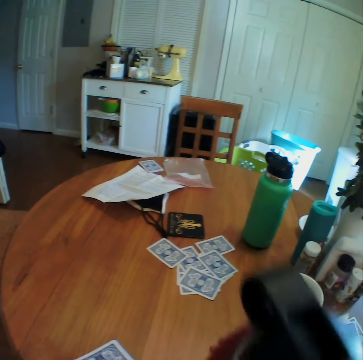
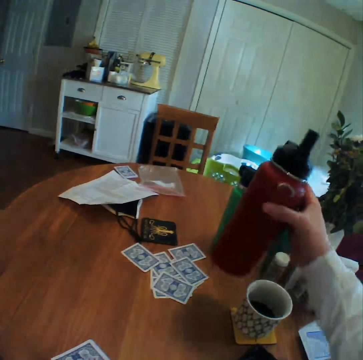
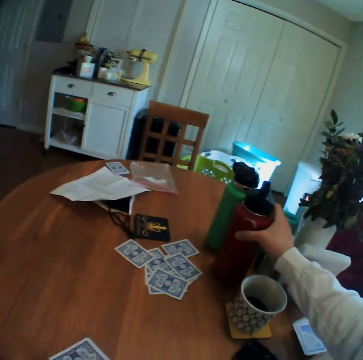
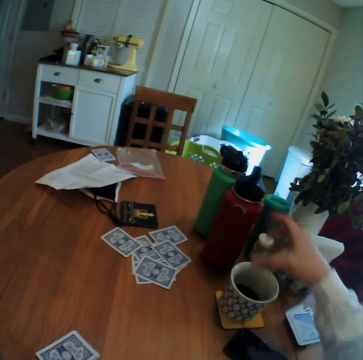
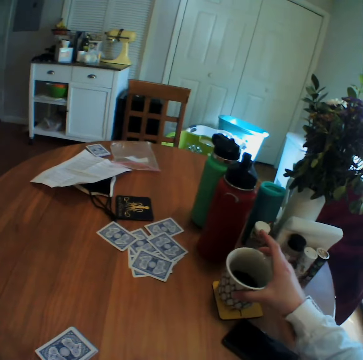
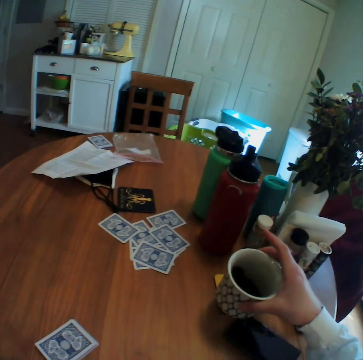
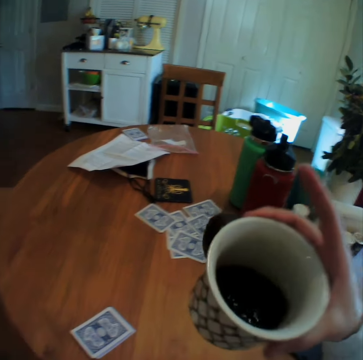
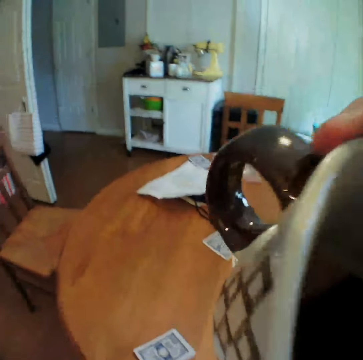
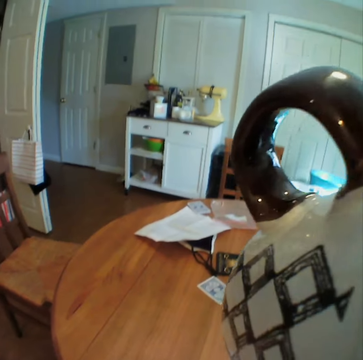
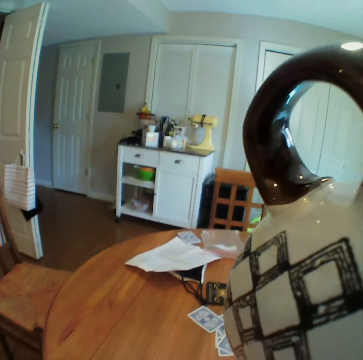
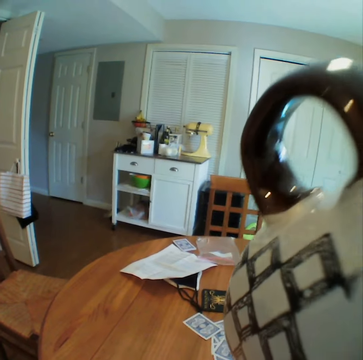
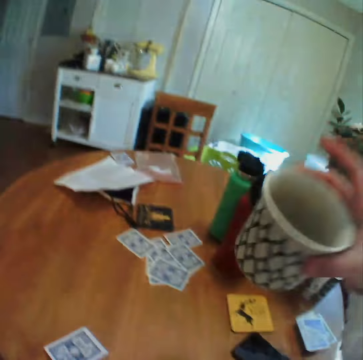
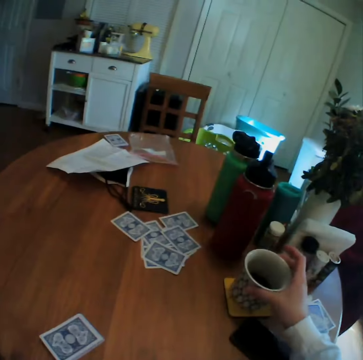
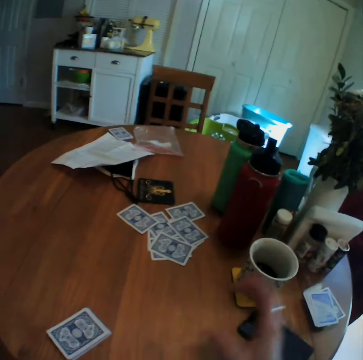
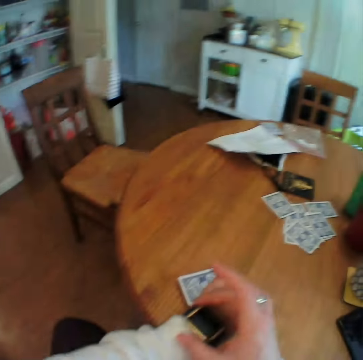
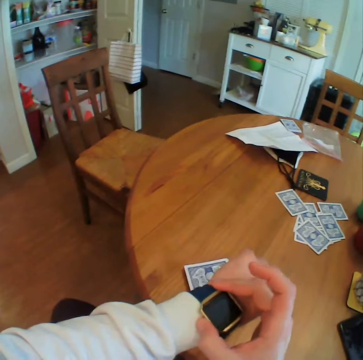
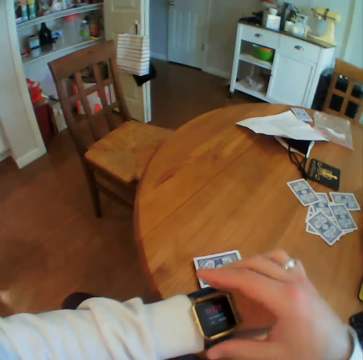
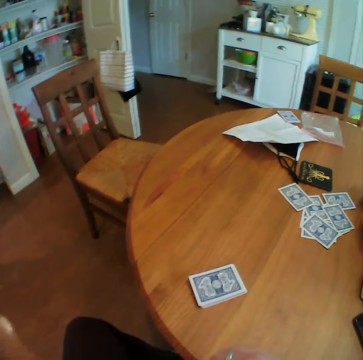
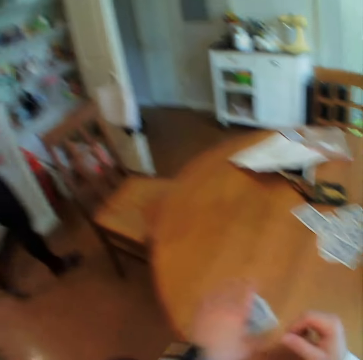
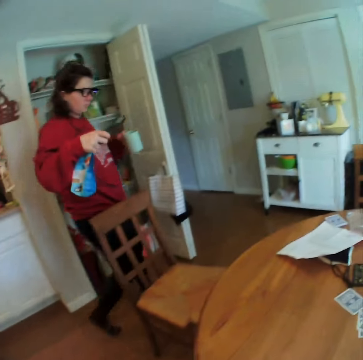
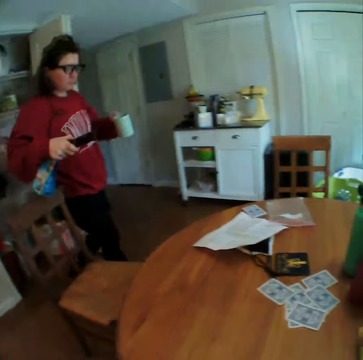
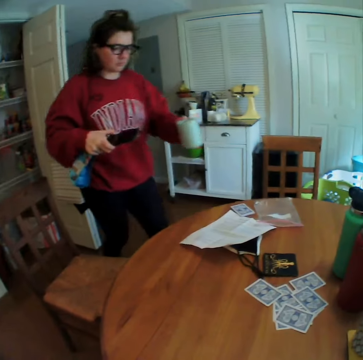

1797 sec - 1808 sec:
The camera wearer puts the bottle on the table. He picks up a cup of tea. He holds the cup. He shakes the cup. He drinks the tea or coffee. He puts the cup on the table. He looks at his wrist watch. A woman walks towards the table.

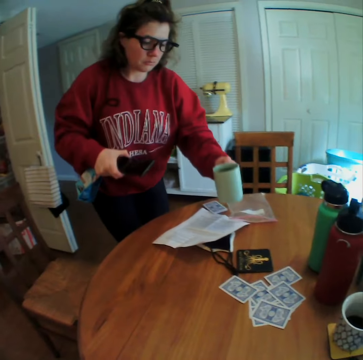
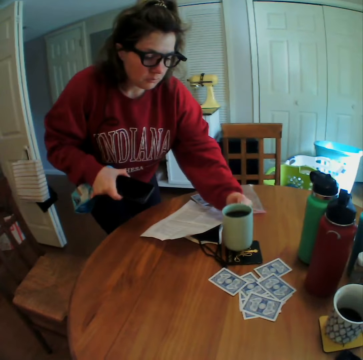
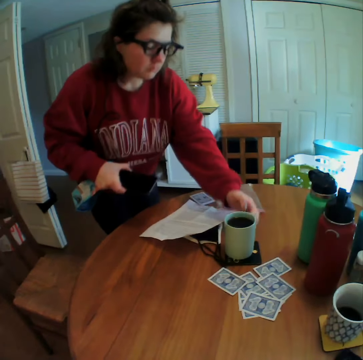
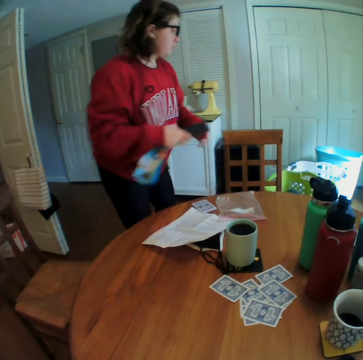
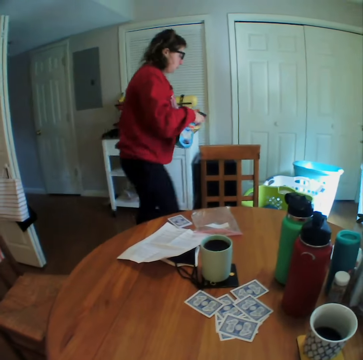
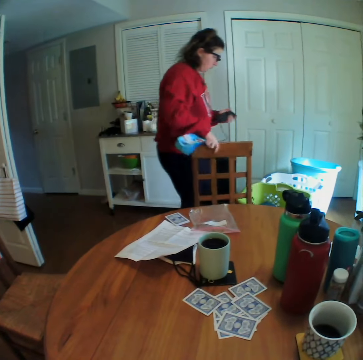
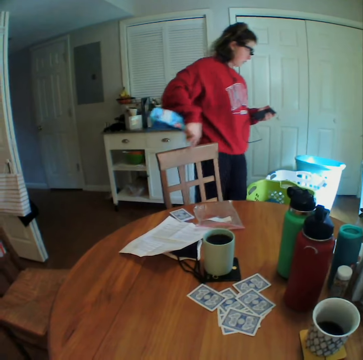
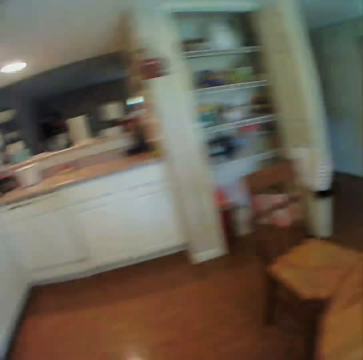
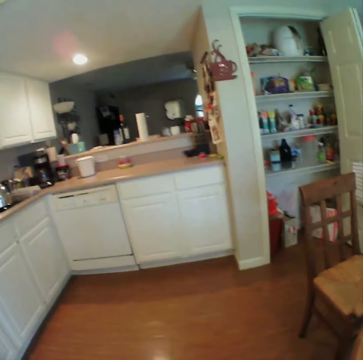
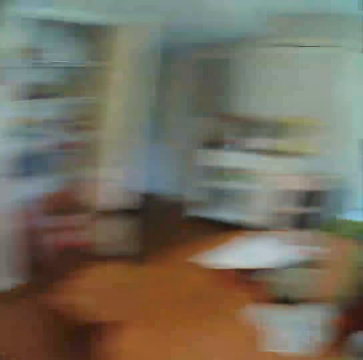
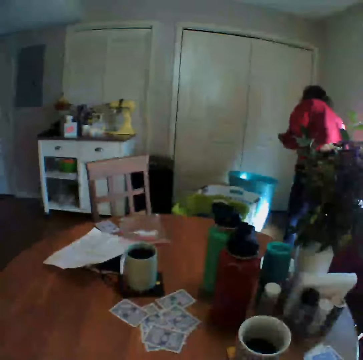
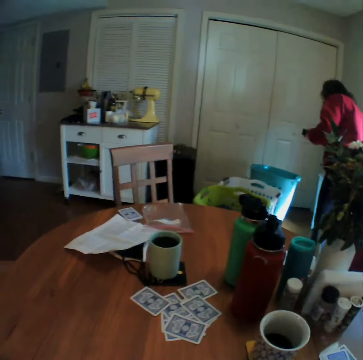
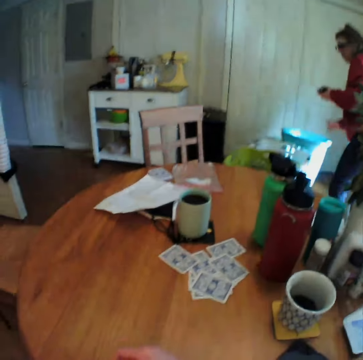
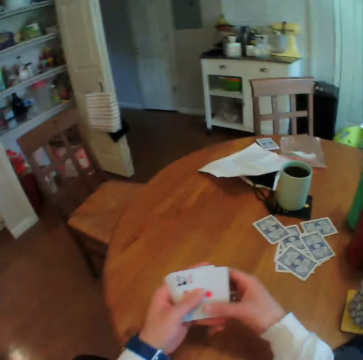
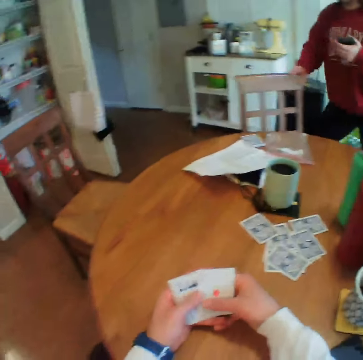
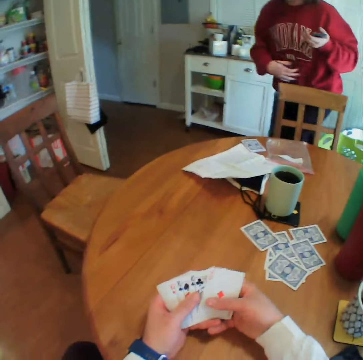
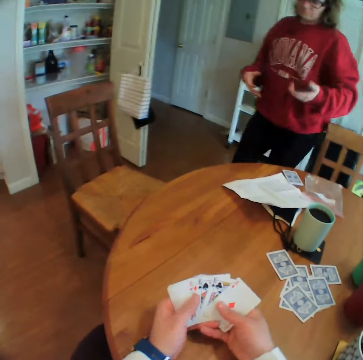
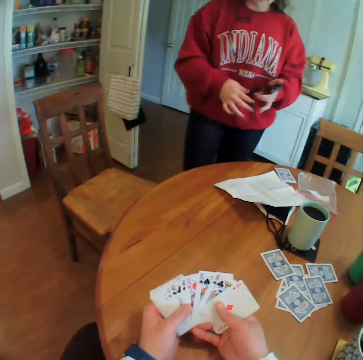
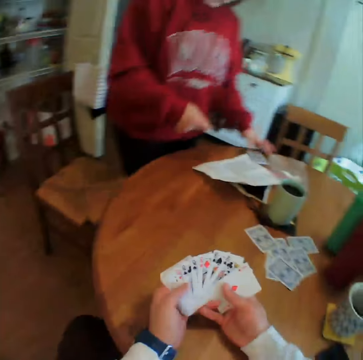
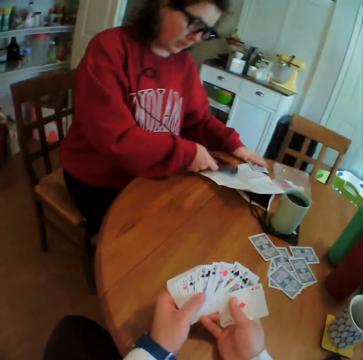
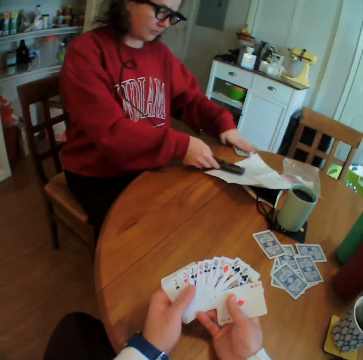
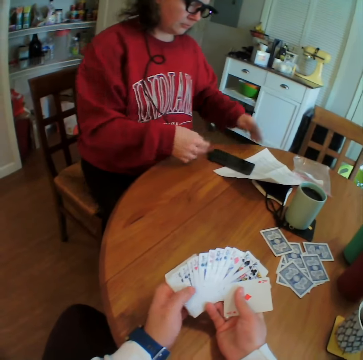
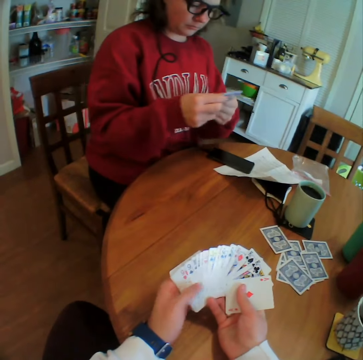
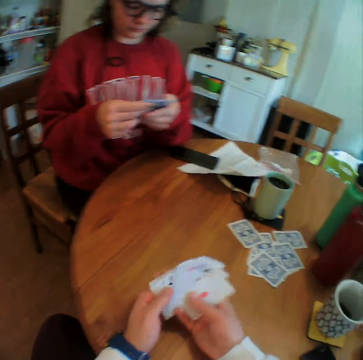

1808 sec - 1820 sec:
A lady puts a cup of tea on the table. The lady walks beside the table and moves the chair. The camera wearer looks on the other side of the house. They look at the lady, walk towards the table, and hold the cards. The lady moves the chair. The camera wearer talks to the lady. The lady picks up the cards, sits on the chair, puts down the phone, and arranges the cards.

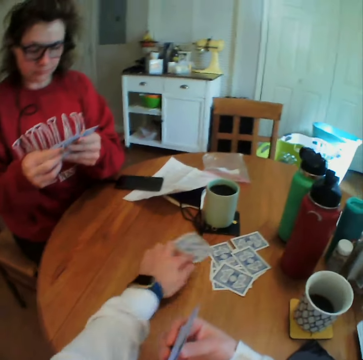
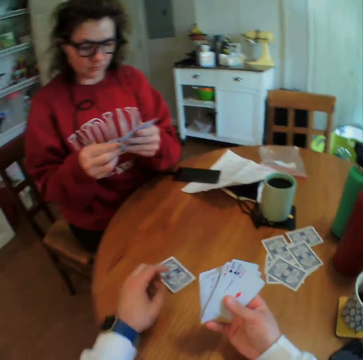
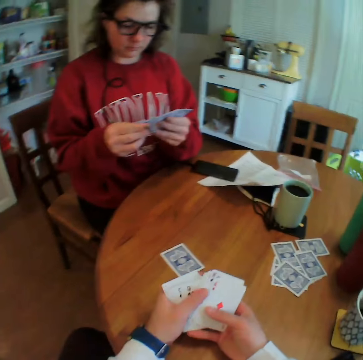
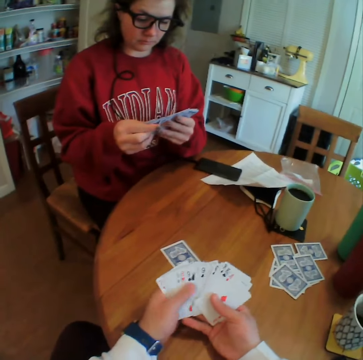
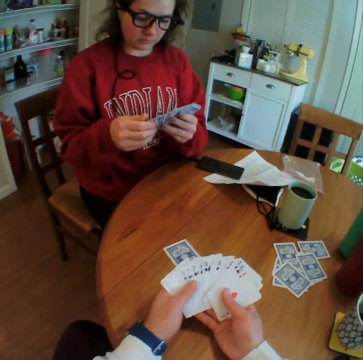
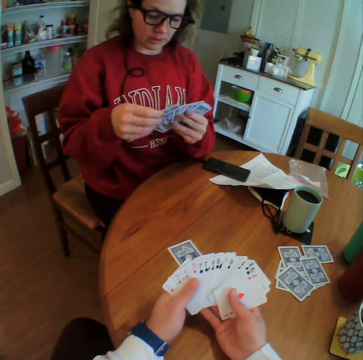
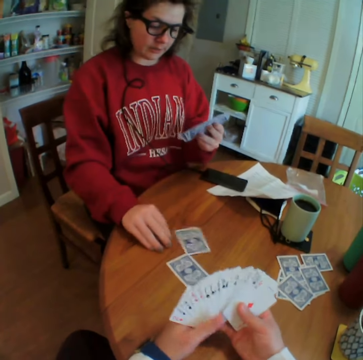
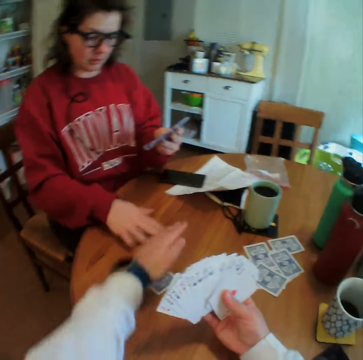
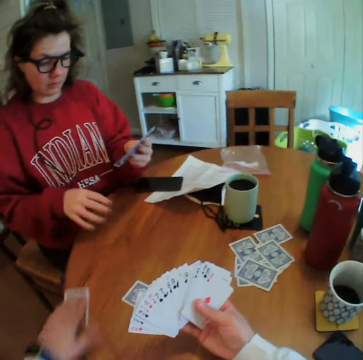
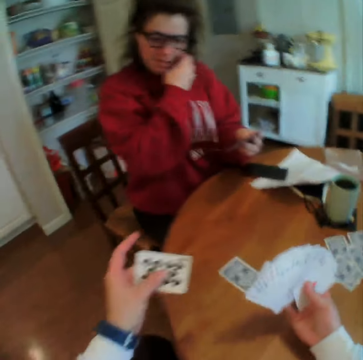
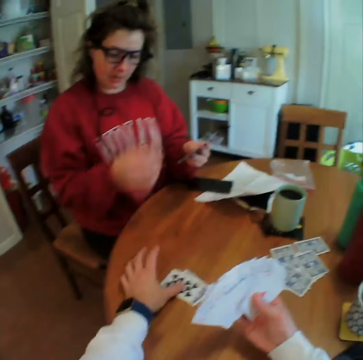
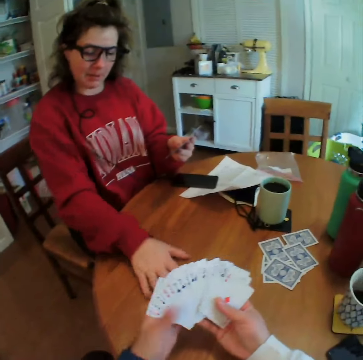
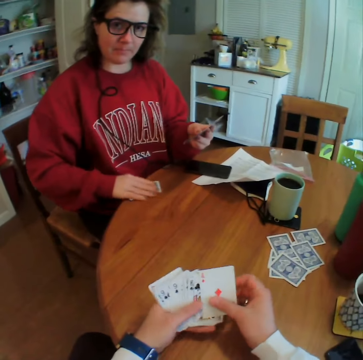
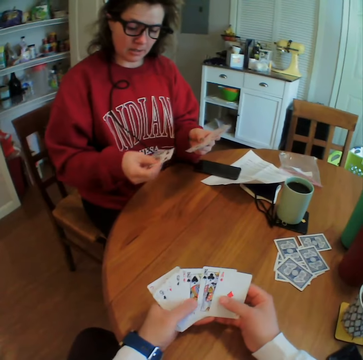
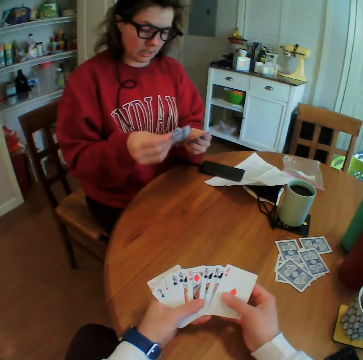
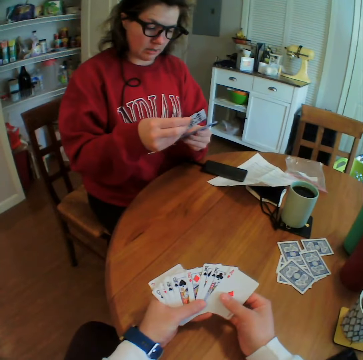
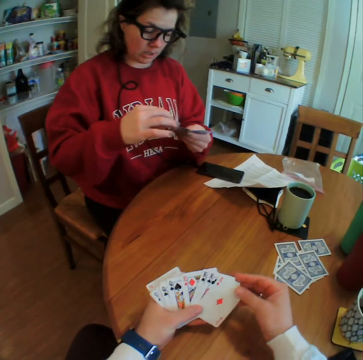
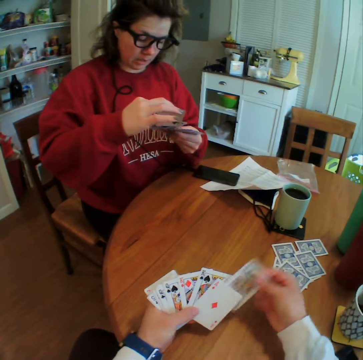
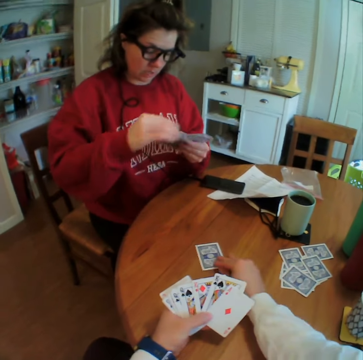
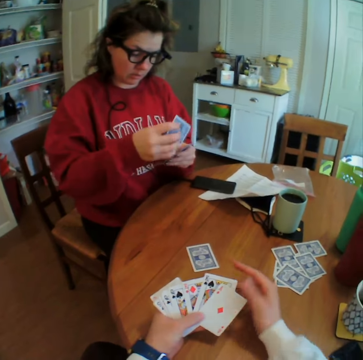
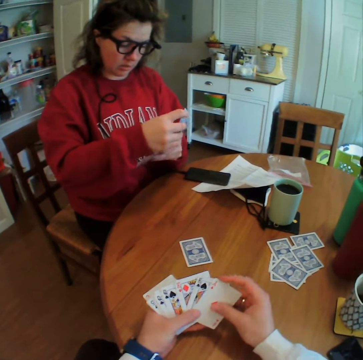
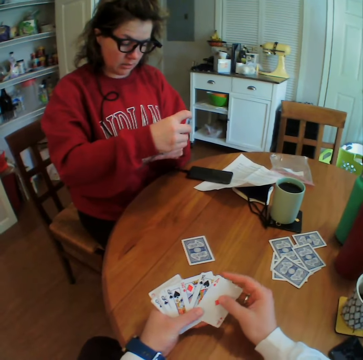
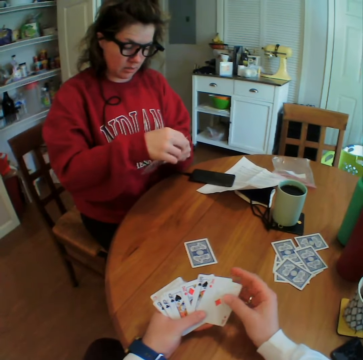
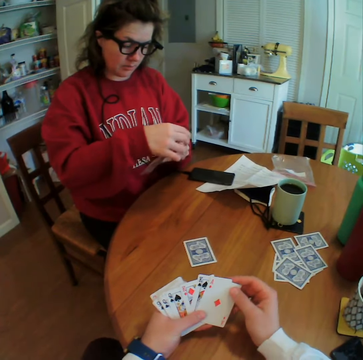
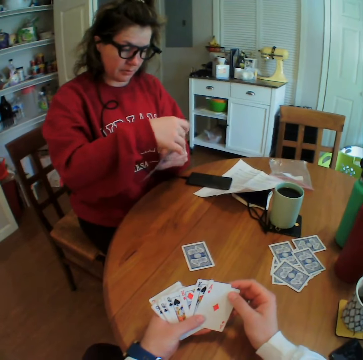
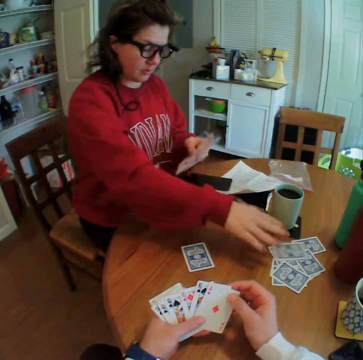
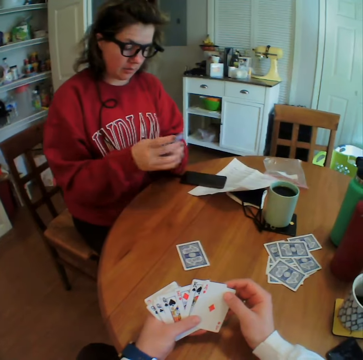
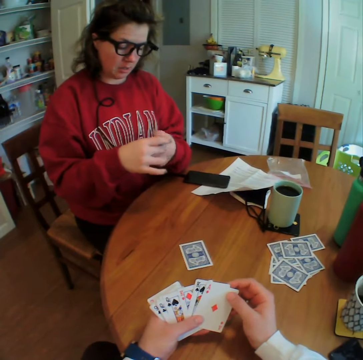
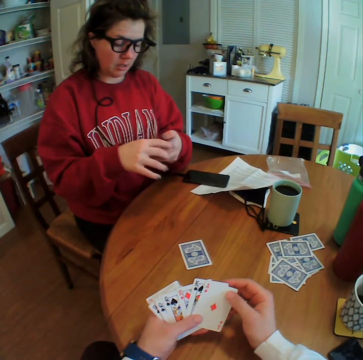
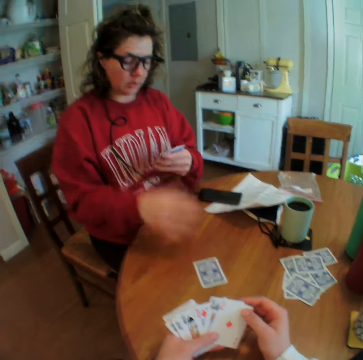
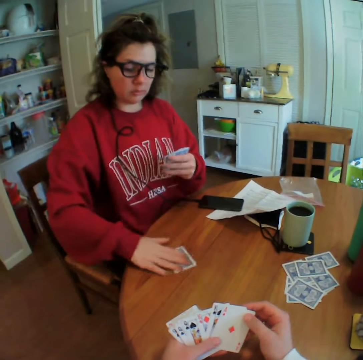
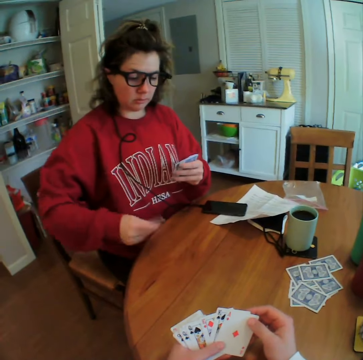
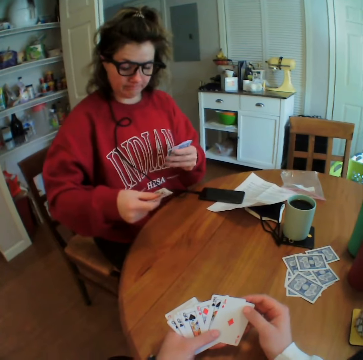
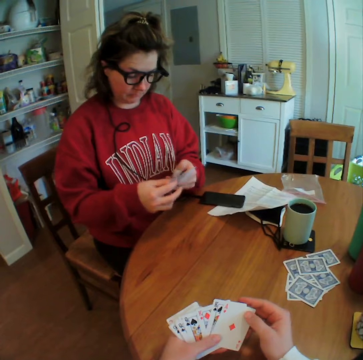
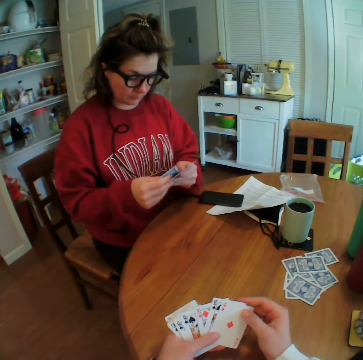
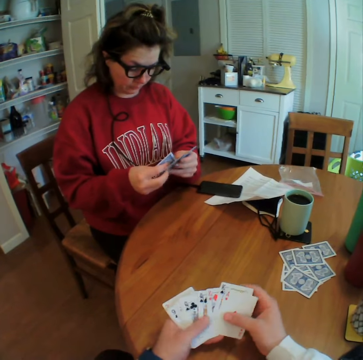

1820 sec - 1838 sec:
The camera wearer drags a card on the table. A woman puts a card on the table. The camera wearer picks up the card. The woman lifts her hand. The camera wearer drops the card. The woman puts down her hand, picks up the card, and looks at the card. The camera wearer puts a card on the table. The woman puts a card on the table and picks up the card.
